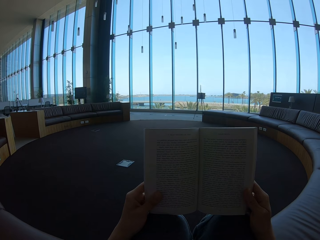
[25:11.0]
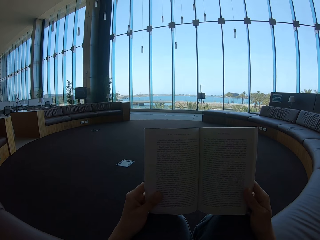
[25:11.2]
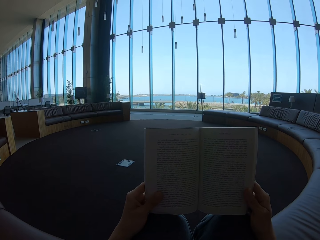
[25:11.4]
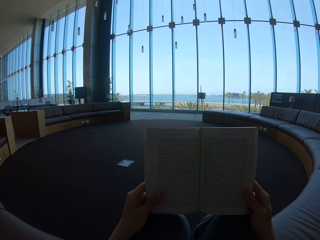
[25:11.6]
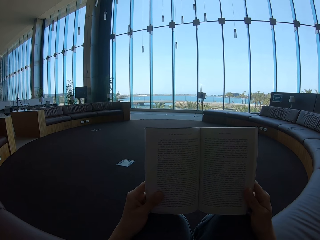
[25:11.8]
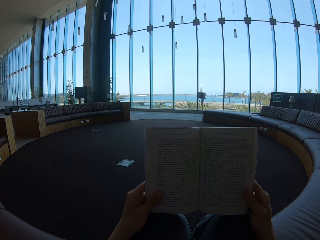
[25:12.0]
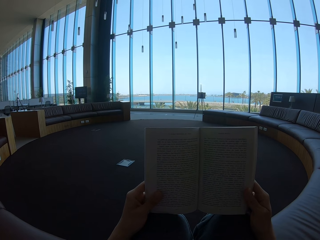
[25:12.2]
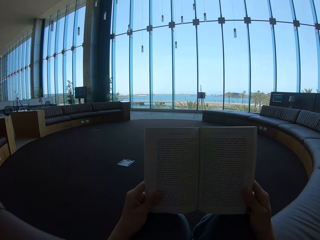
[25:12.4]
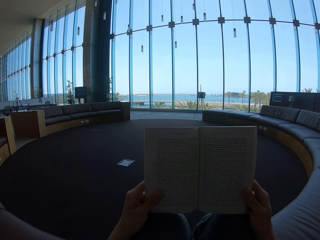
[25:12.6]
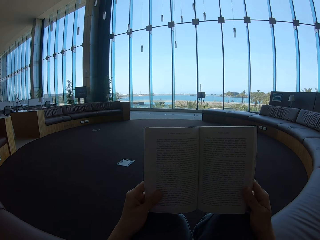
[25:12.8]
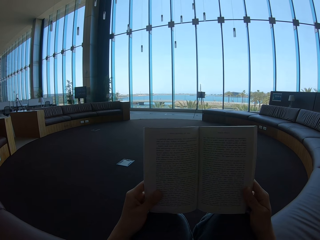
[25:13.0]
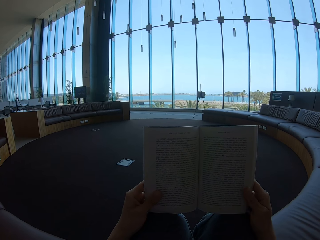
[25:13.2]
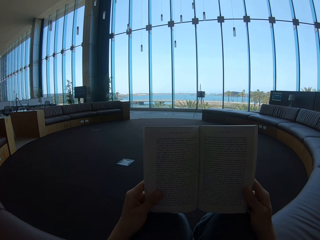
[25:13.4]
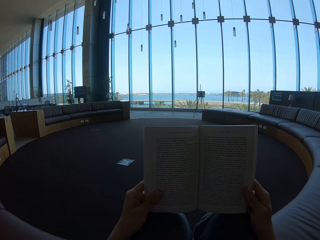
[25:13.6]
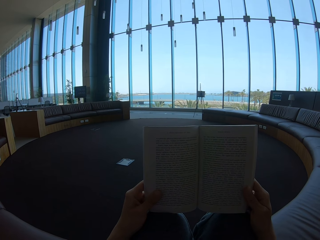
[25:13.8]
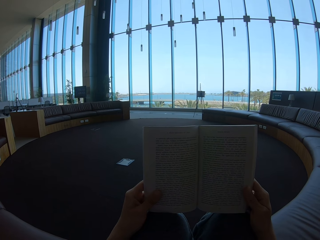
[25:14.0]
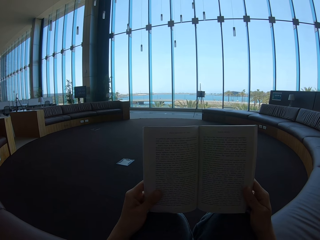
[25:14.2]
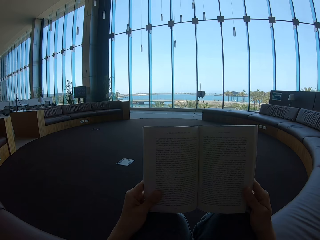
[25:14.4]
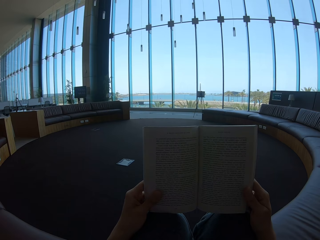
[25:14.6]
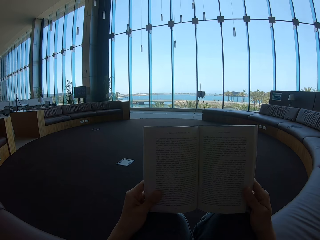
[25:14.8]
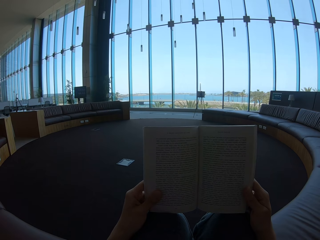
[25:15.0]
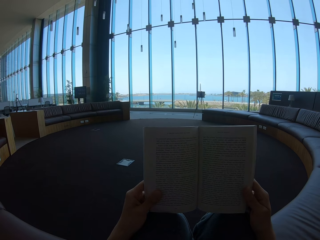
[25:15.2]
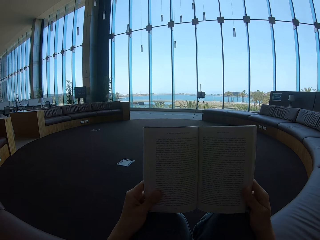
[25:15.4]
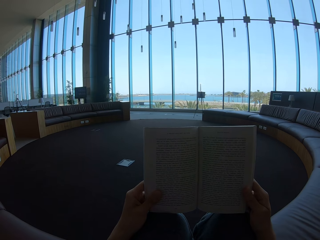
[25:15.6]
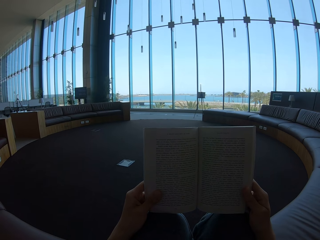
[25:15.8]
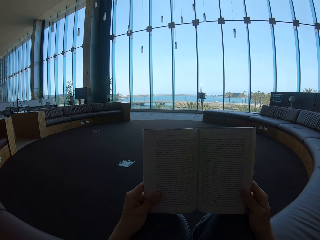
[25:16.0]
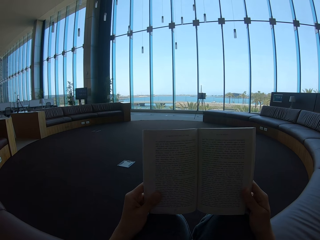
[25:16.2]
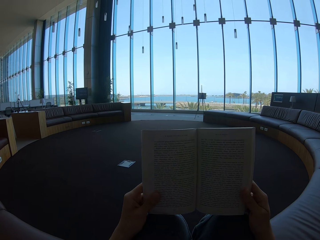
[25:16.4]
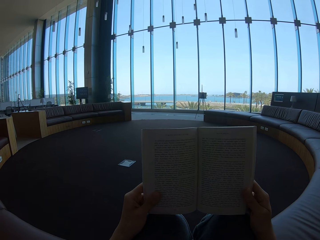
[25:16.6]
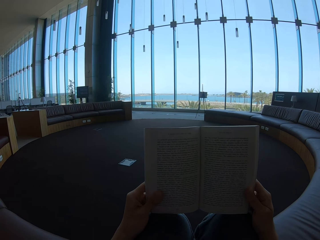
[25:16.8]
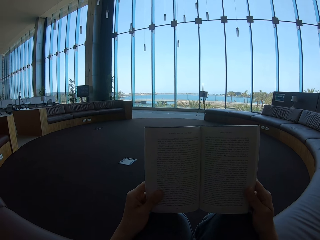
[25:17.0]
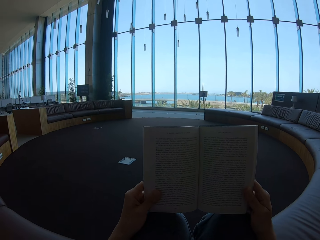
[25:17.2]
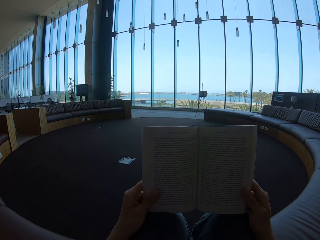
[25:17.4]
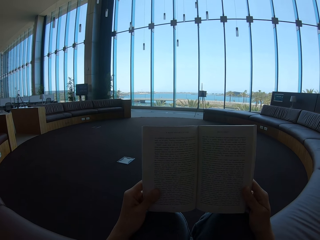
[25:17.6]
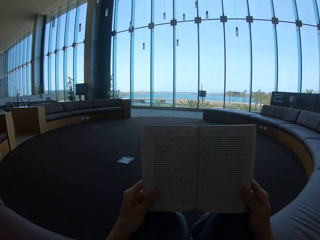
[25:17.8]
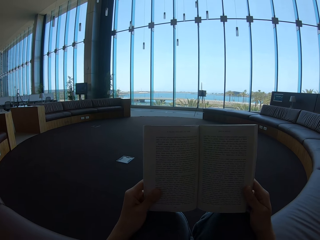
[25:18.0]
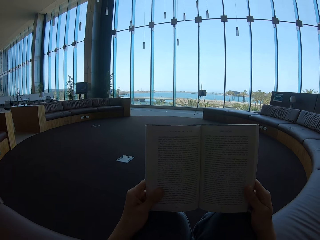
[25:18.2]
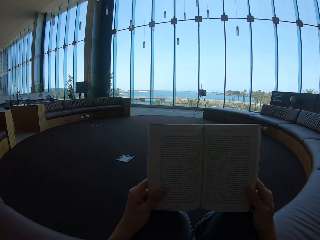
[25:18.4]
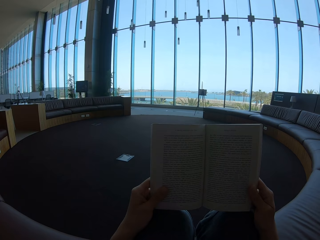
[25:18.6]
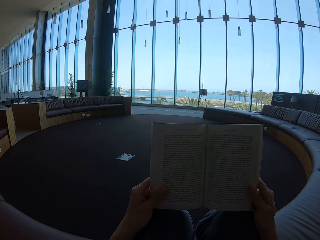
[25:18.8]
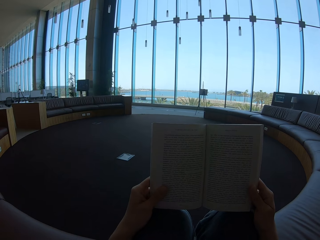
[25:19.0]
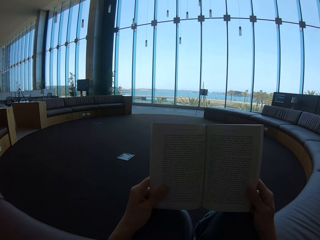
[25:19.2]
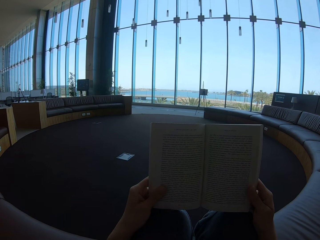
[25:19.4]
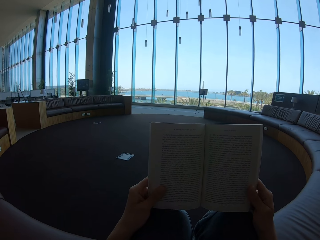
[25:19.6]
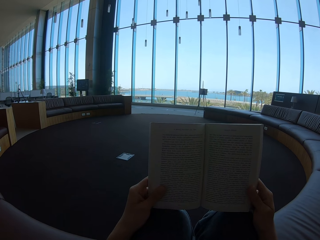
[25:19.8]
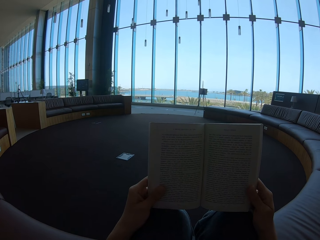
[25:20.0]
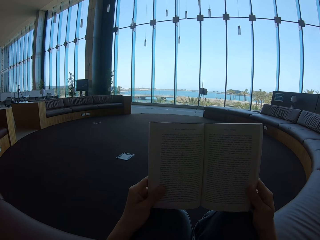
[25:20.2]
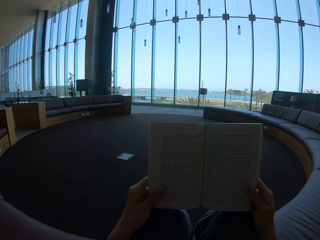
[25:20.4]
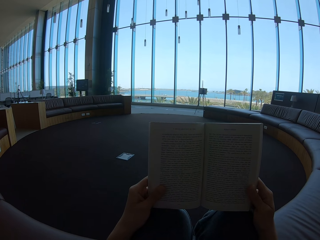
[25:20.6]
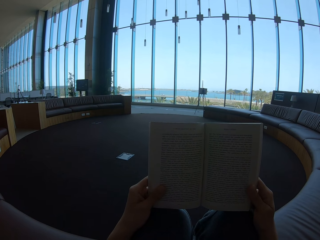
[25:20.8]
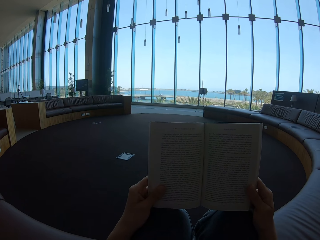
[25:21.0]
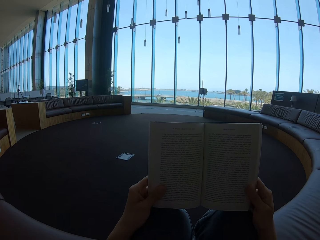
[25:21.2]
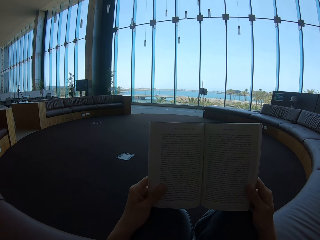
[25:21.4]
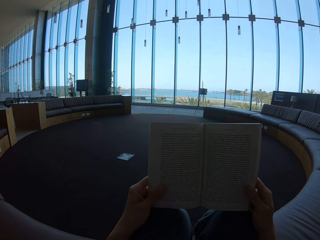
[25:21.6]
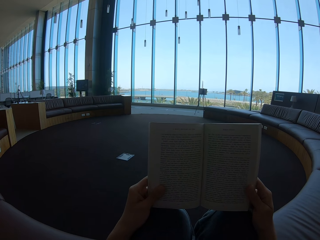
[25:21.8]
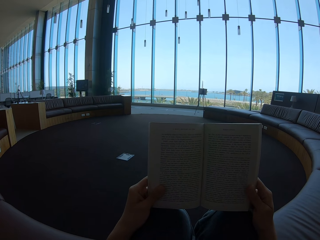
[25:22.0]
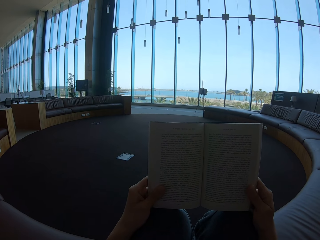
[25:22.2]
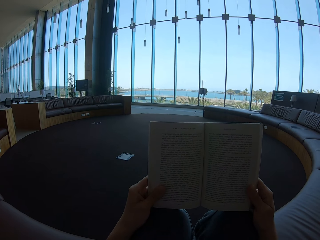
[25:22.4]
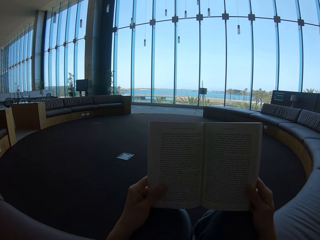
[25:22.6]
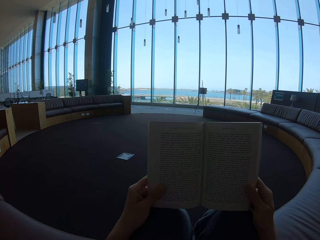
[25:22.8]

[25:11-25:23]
The camera wearer reads on the story book.

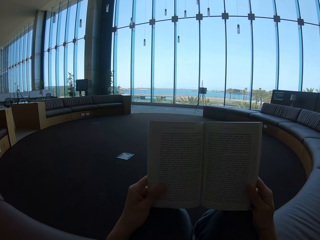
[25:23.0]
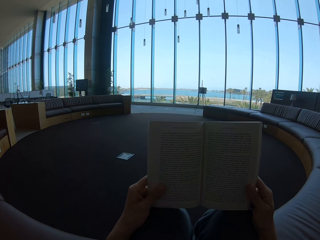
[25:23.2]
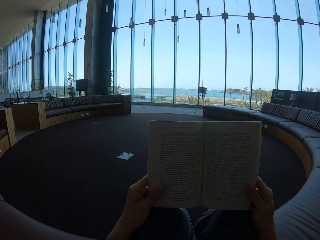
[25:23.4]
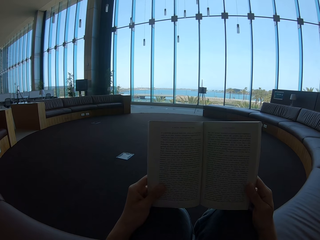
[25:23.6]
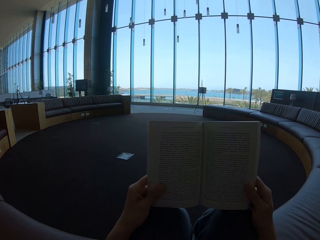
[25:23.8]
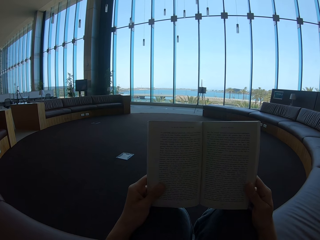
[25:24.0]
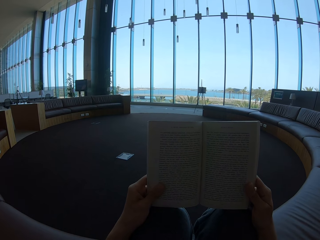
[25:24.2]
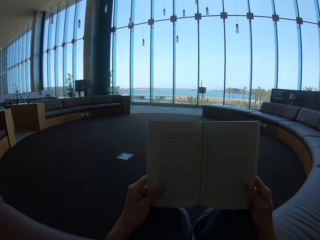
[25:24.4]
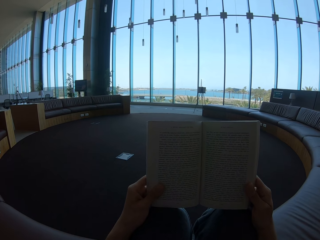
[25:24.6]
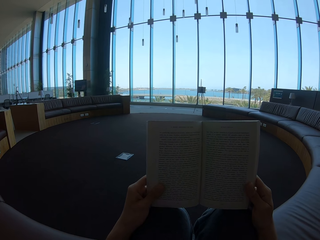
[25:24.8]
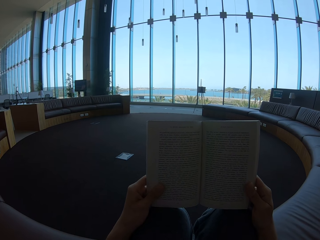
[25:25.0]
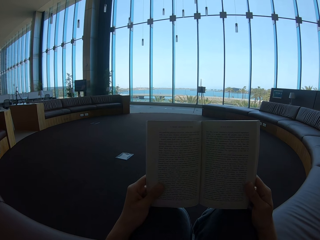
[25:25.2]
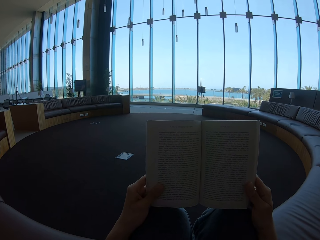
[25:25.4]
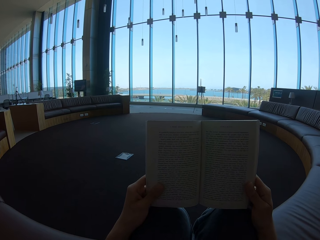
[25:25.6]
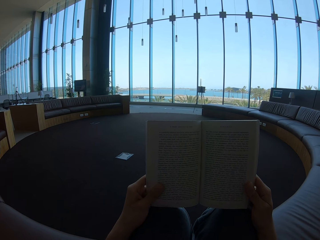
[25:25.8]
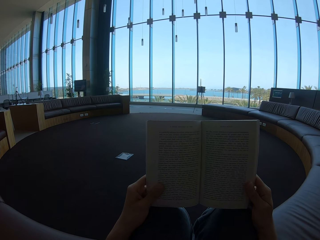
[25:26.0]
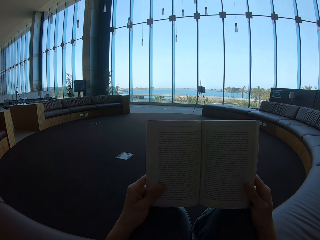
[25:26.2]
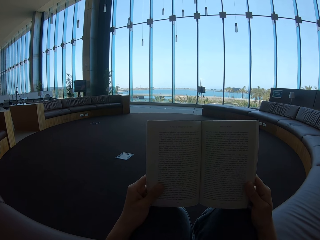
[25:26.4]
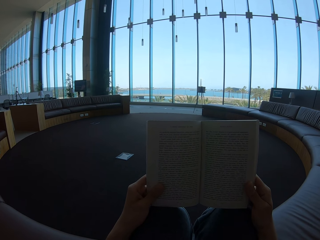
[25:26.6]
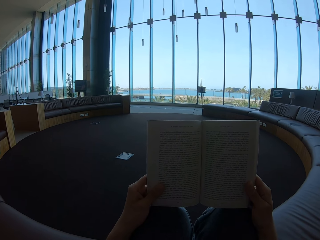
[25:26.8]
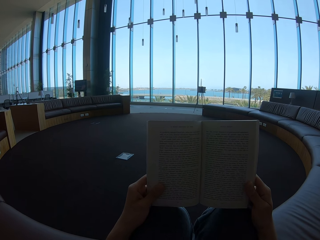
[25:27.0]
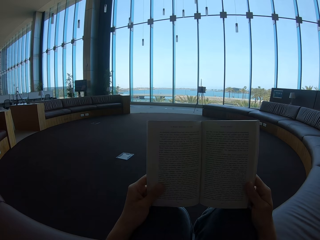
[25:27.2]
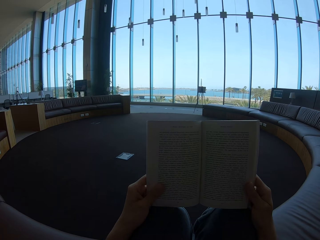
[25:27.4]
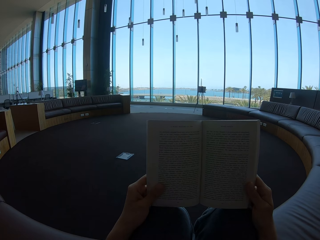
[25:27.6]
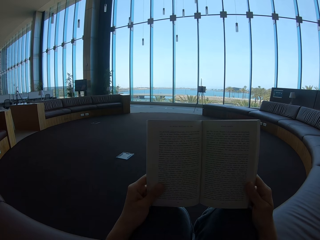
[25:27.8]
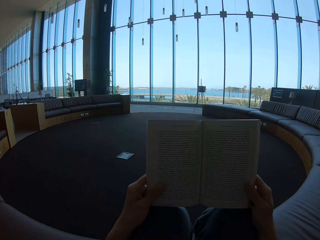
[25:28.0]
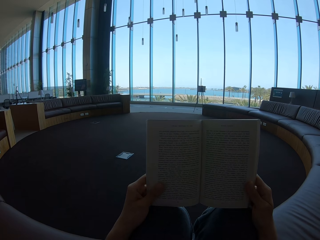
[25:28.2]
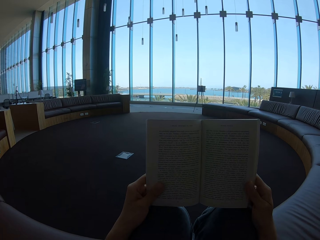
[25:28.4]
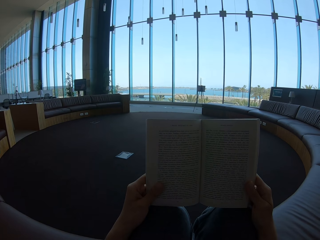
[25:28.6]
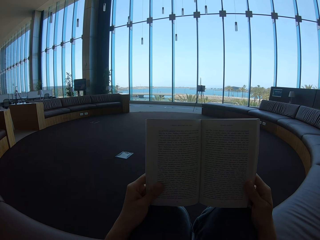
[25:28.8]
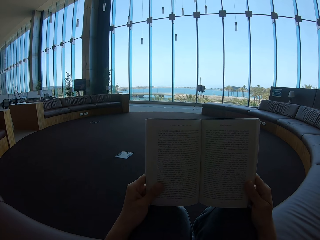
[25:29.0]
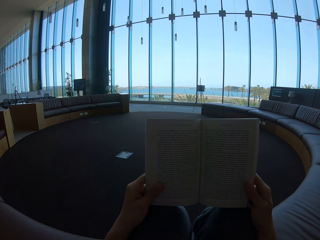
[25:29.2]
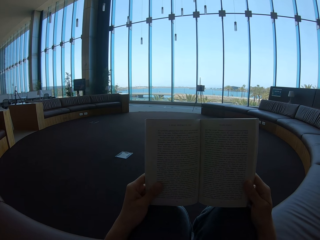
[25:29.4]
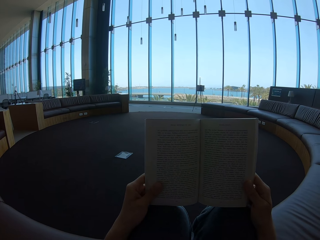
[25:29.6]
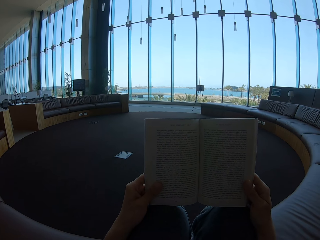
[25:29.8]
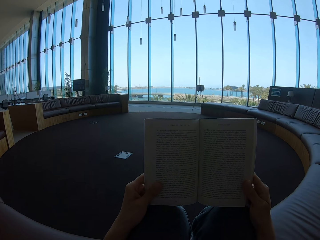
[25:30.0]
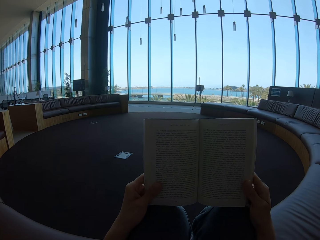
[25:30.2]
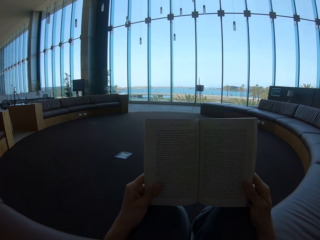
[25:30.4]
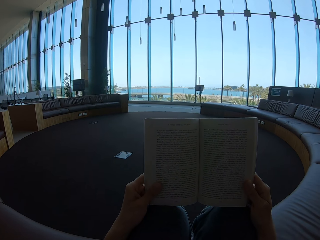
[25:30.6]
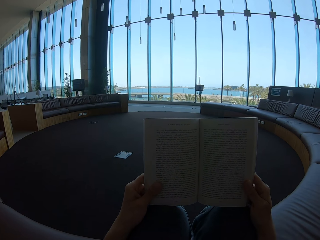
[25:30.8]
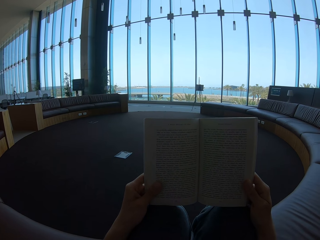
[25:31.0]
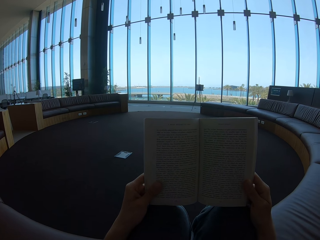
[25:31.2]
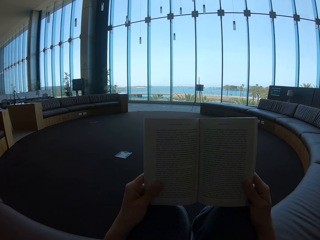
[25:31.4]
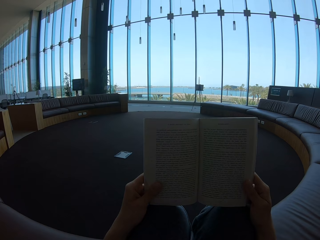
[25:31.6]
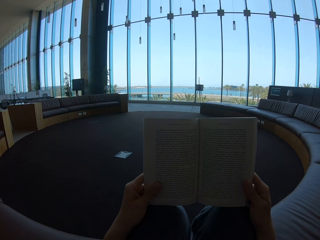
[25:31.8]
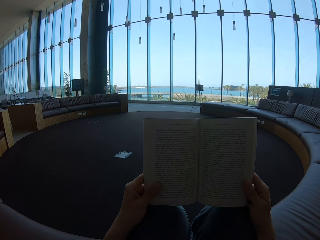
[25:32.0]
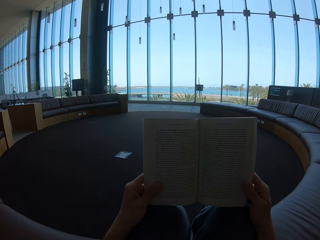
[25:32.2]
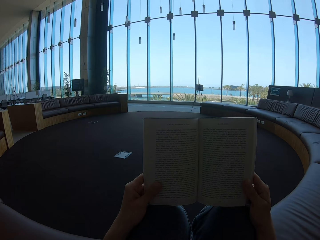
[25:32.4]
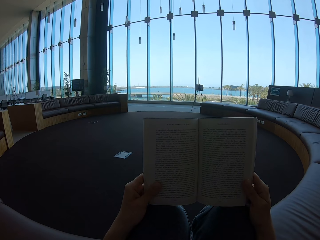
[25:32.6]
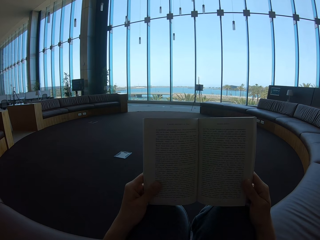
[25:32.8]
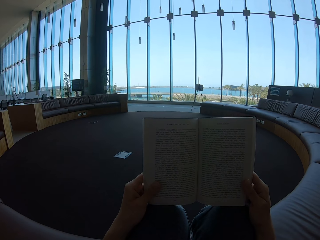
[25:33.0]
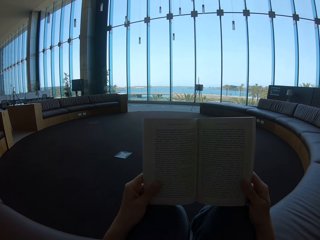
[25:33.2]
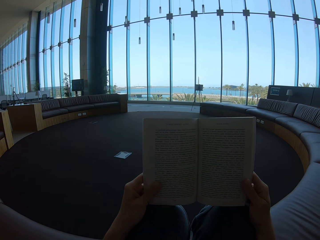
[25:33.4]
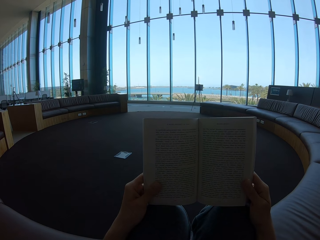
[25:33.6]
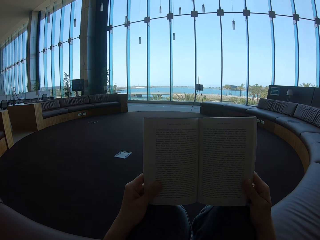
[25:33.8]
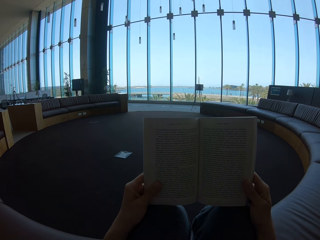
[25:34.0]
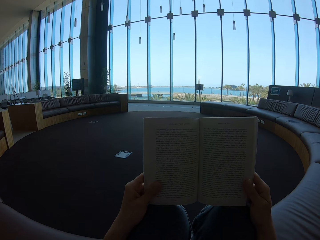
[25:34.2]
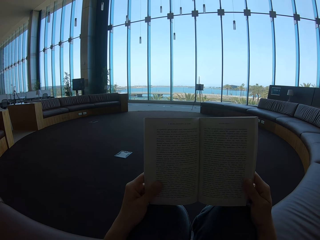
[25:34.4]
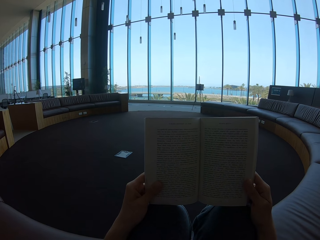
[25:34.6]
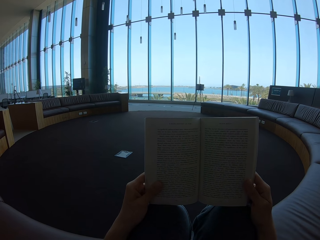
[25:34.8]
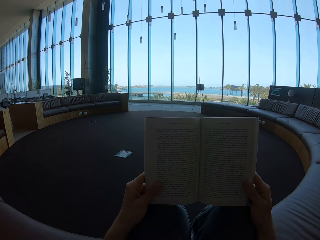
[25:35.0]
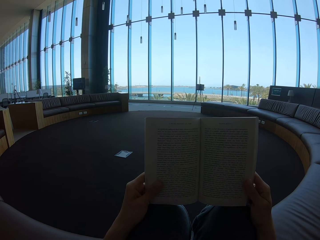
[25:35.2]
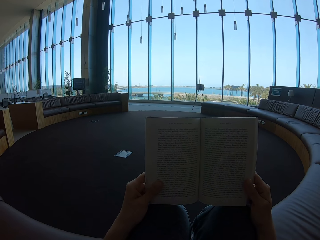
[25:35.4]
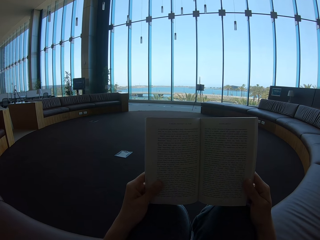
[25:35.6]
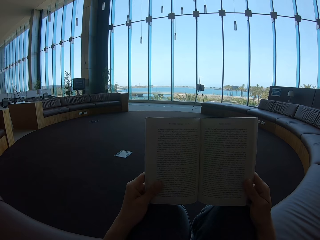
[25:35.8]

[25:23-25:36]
The camera wearer holds the story book.
